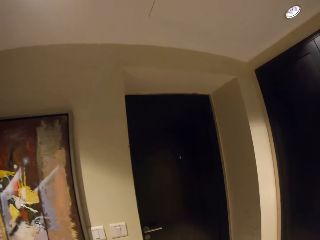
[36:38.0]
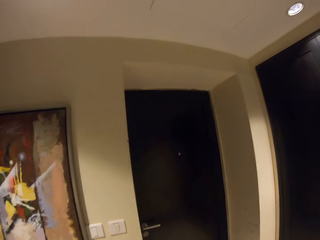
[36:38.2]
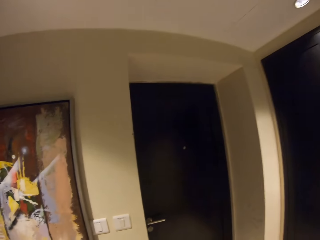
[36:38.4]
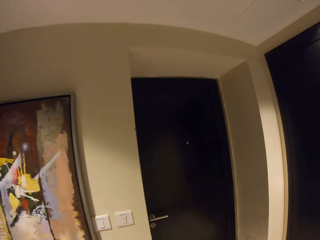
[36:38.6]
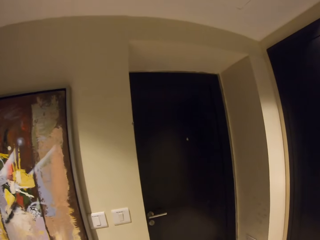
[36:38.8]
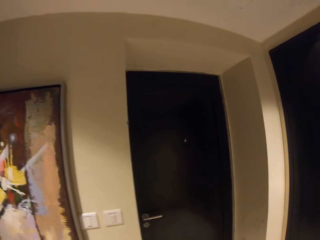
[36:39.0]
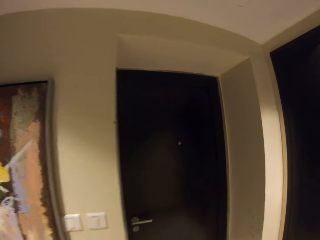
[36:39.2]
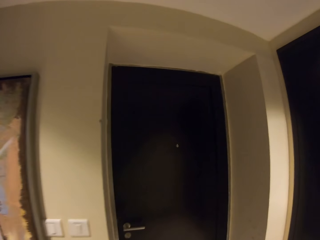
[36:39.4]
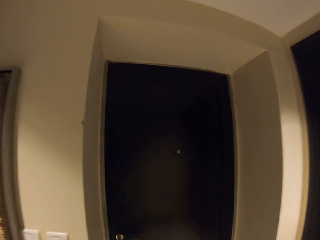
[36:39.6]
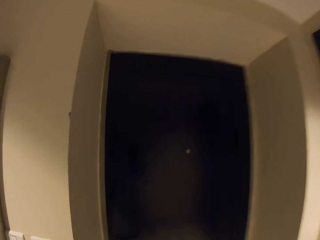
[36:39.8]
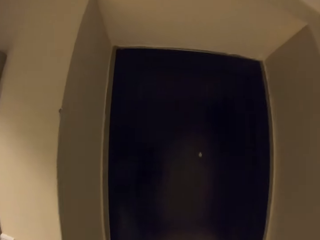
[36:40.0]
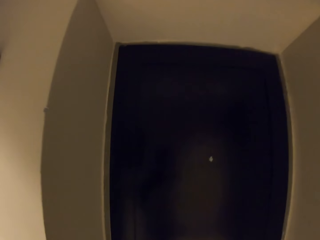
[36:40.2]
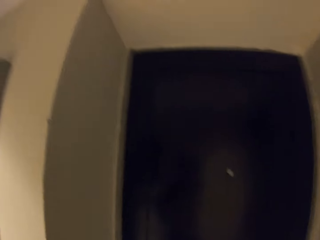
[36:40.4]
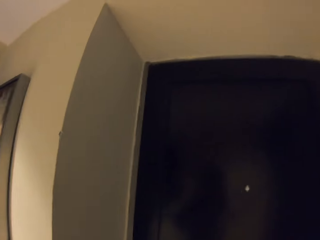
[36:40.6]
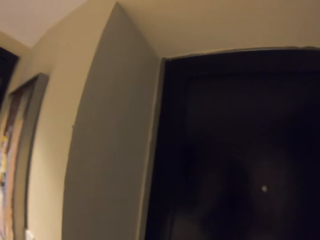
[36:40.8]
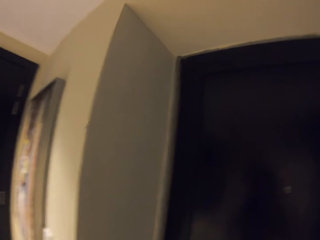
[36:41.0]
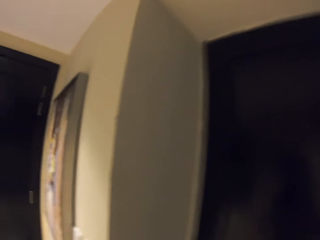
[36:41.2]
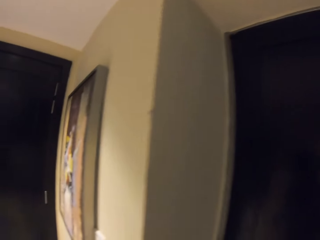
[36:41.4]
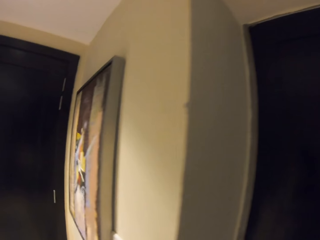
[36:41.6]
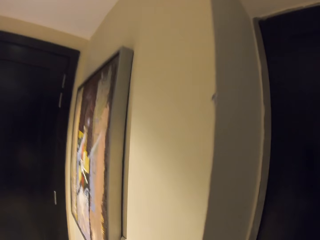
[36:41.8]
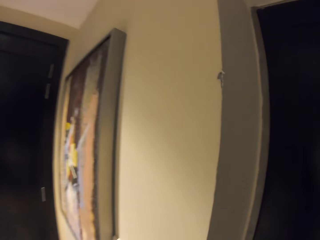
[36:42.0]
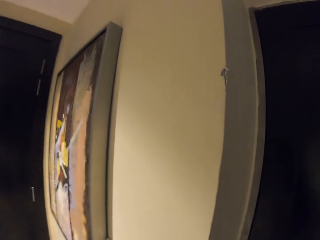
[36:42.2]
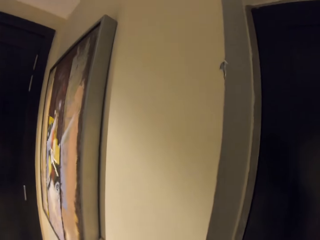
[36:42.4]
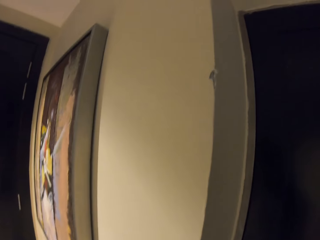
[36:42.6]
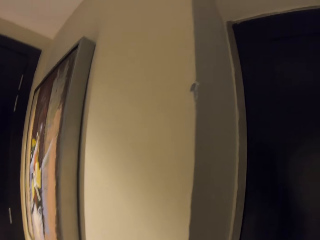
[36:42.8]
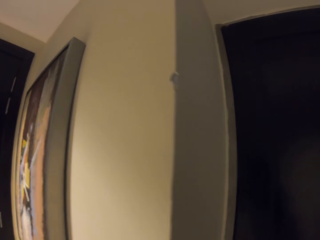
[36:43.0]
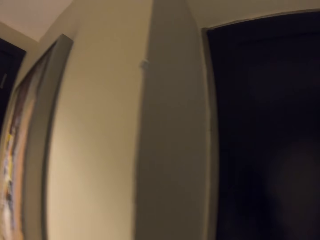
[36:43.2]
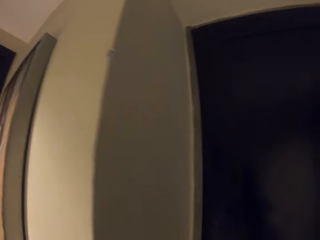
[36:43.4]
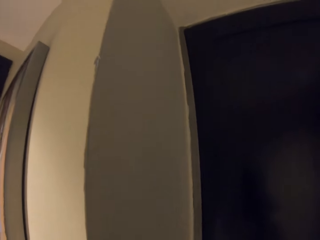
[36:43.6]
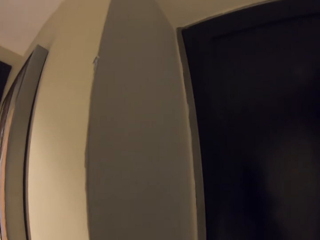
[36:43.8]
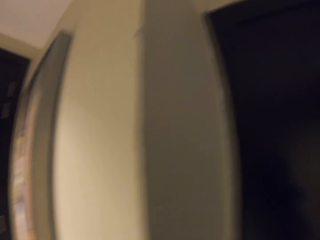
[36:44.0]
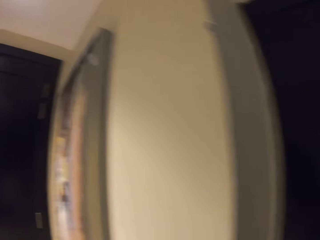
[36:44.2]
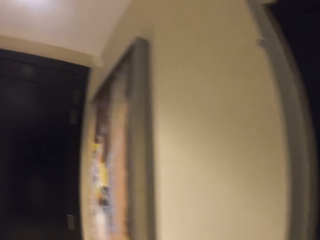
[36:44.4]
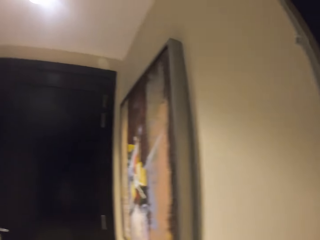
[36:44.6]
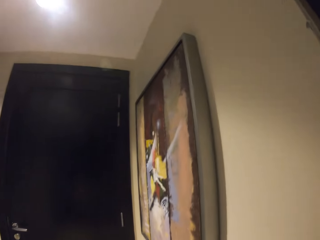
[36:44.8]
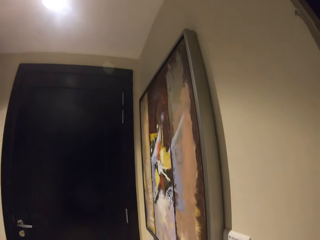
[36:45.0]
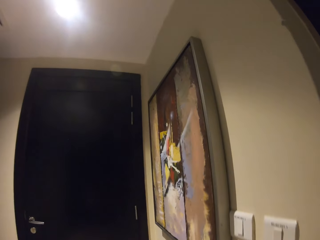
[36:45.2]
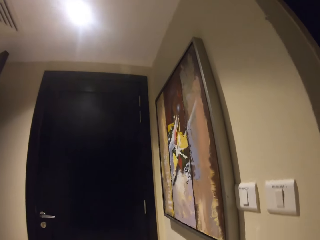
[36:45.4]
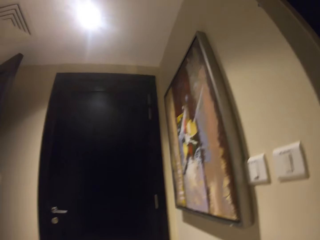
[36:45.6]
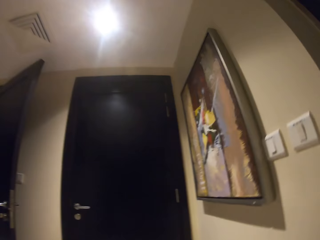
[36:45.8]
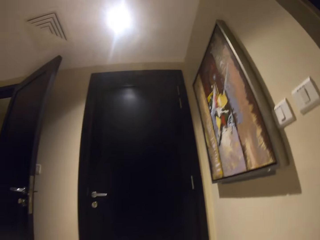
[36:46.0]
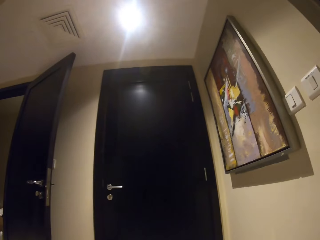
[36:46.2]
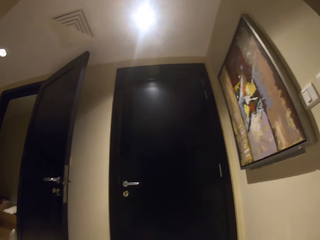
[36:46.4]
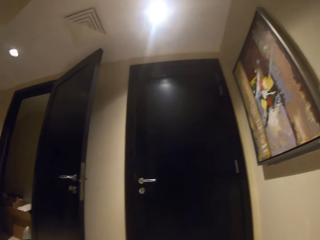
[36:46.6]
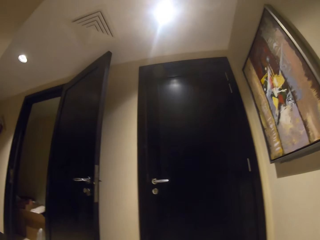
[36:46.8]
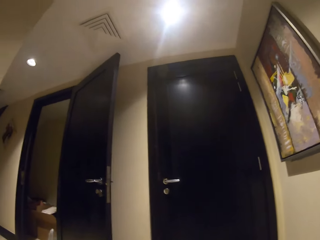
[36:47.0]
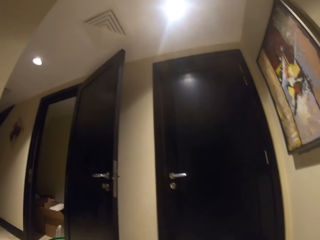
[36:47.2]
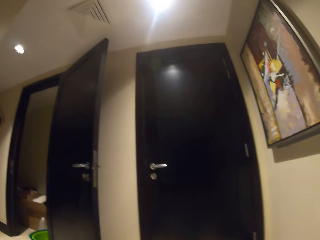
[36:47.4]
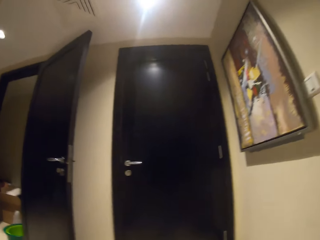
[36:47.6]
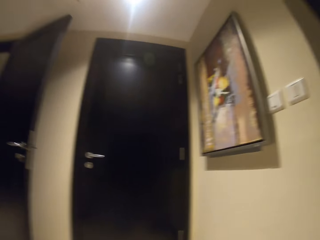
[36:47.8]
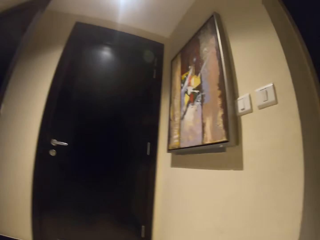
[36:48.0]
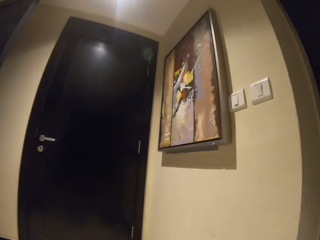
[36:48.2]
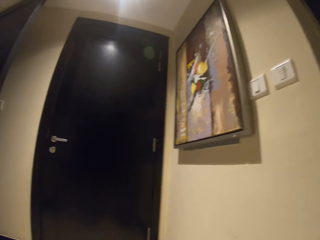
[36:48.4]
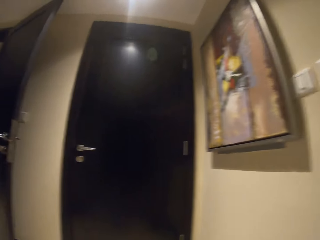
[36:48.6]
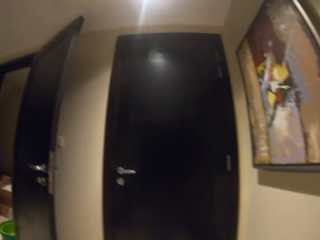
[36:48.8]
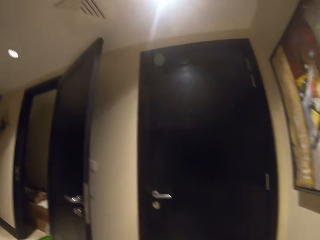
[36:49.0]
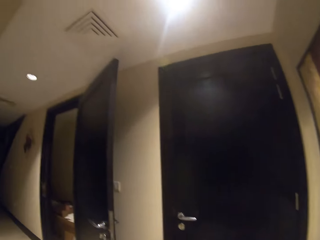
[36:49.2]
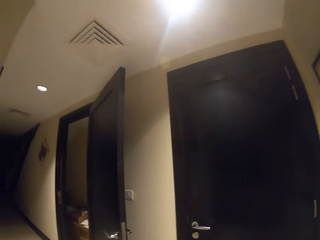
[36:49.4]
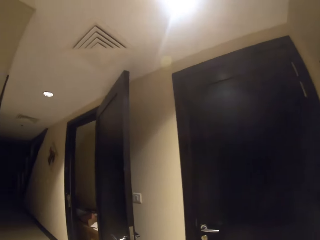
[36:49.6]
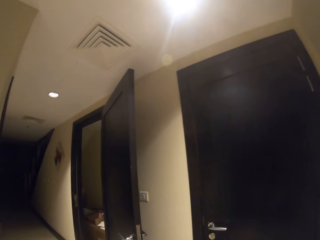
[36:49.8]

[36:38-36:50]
The camera wearer stops. They look around.

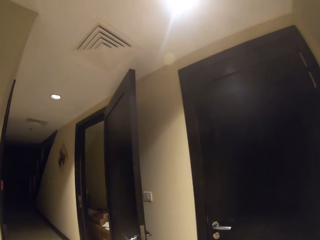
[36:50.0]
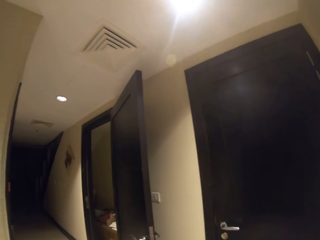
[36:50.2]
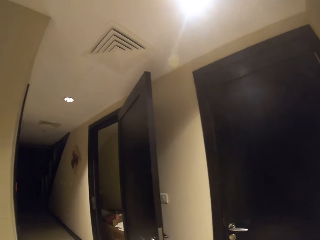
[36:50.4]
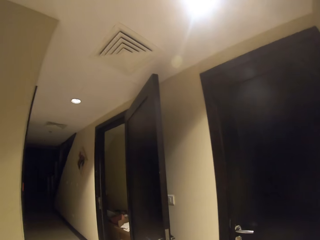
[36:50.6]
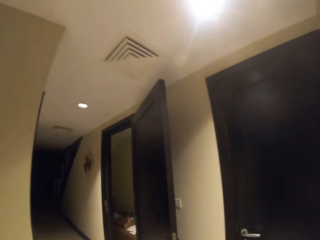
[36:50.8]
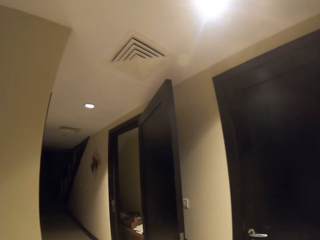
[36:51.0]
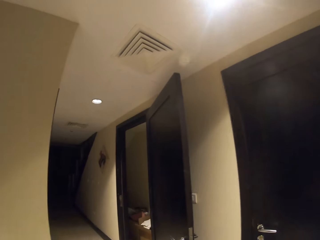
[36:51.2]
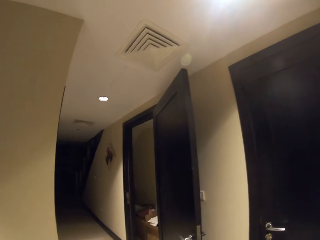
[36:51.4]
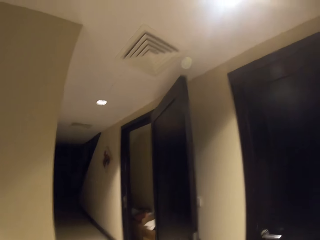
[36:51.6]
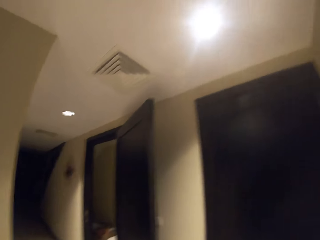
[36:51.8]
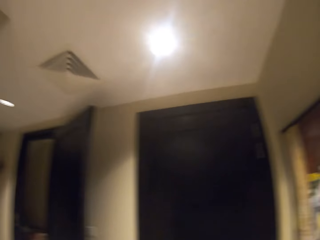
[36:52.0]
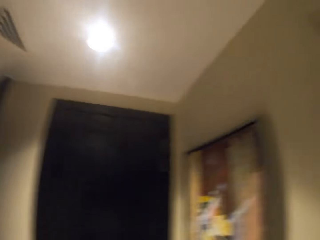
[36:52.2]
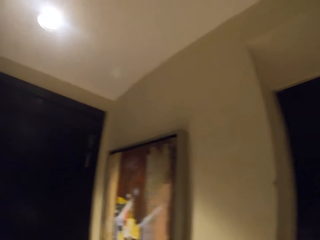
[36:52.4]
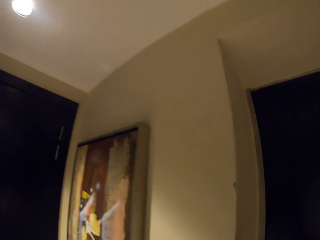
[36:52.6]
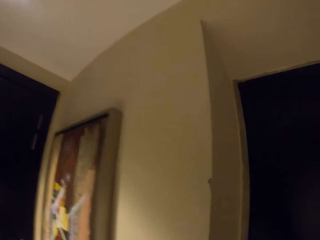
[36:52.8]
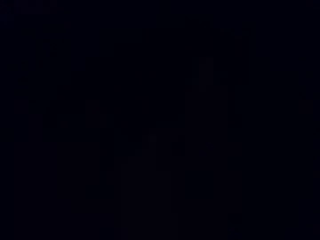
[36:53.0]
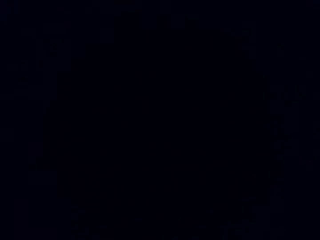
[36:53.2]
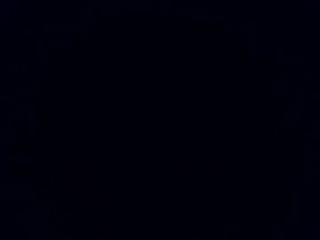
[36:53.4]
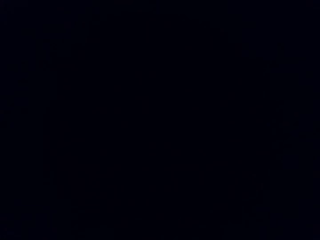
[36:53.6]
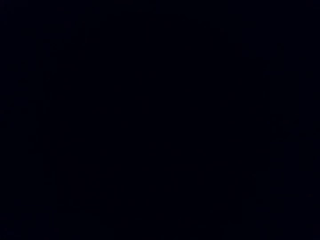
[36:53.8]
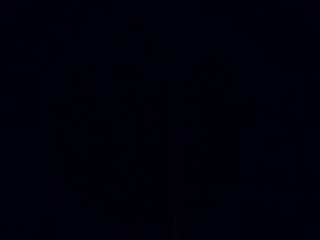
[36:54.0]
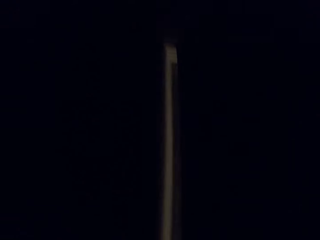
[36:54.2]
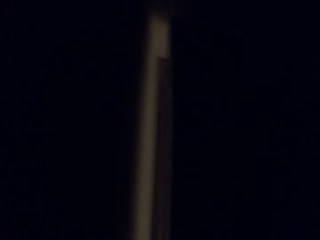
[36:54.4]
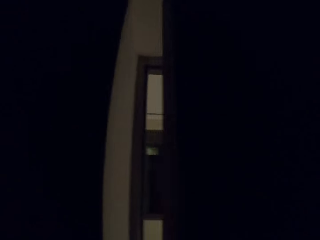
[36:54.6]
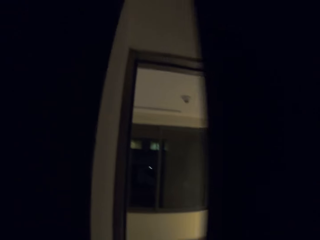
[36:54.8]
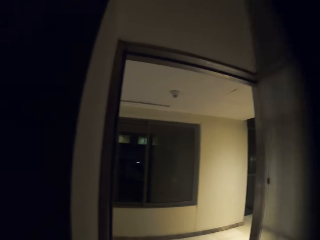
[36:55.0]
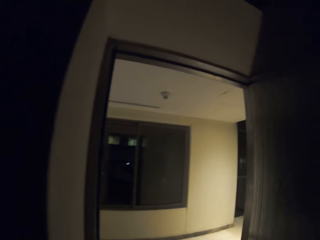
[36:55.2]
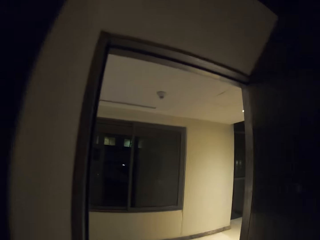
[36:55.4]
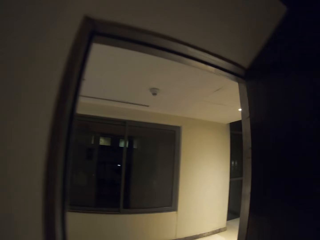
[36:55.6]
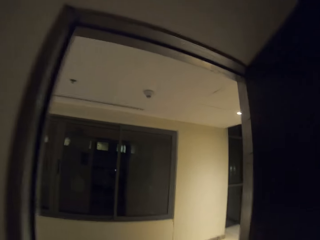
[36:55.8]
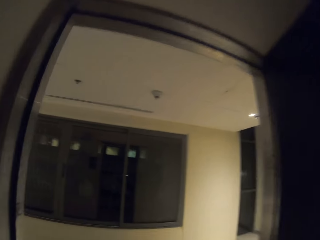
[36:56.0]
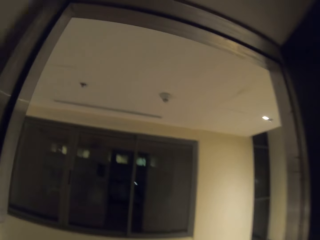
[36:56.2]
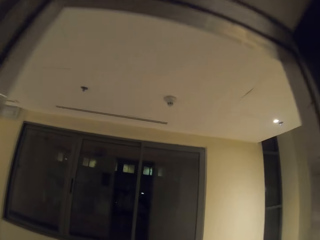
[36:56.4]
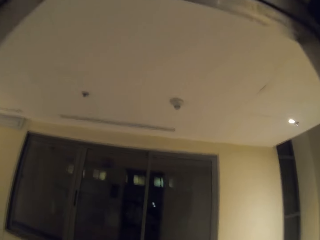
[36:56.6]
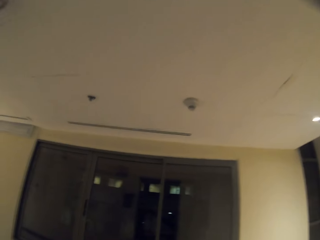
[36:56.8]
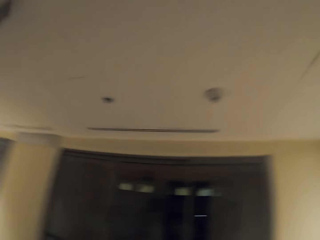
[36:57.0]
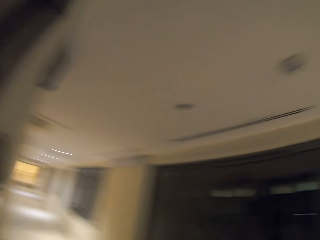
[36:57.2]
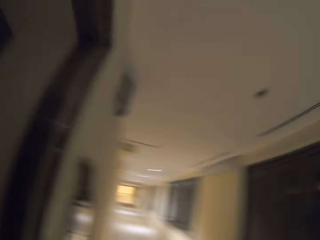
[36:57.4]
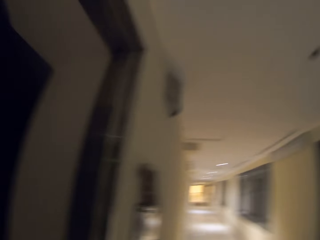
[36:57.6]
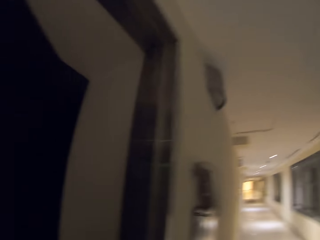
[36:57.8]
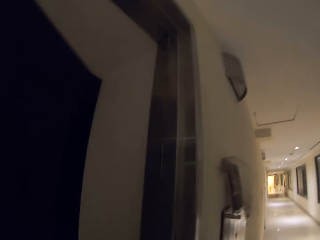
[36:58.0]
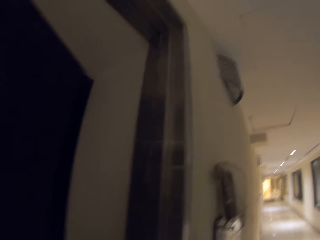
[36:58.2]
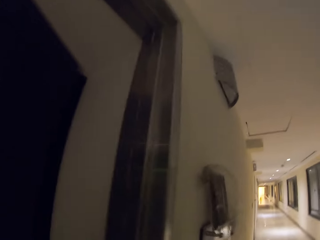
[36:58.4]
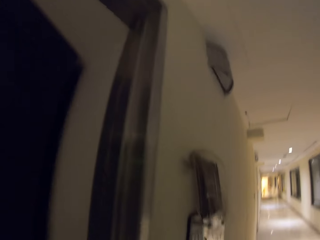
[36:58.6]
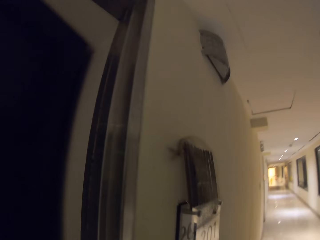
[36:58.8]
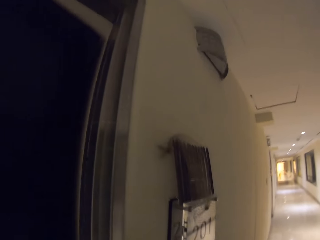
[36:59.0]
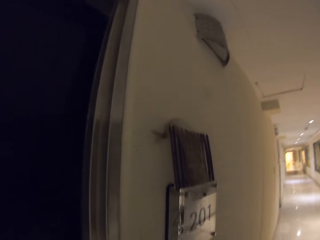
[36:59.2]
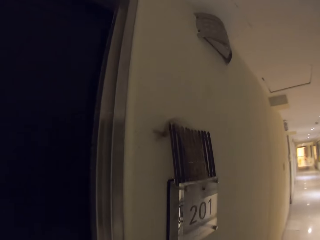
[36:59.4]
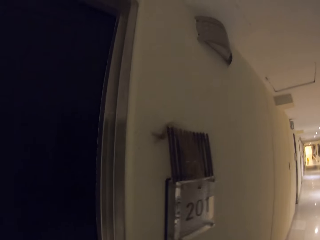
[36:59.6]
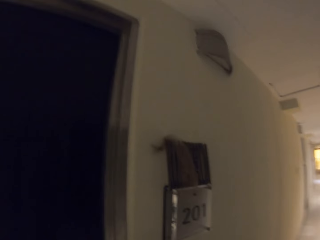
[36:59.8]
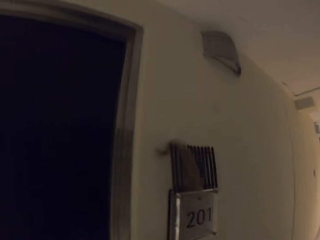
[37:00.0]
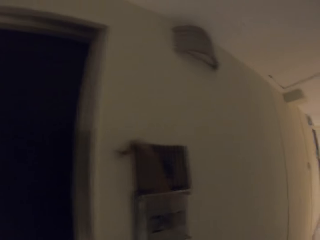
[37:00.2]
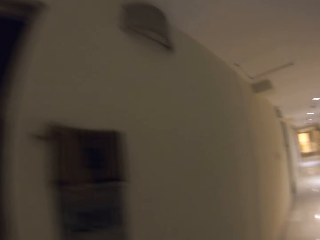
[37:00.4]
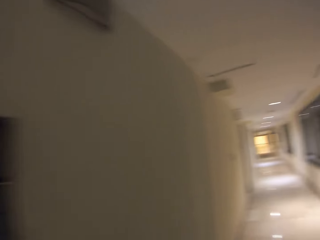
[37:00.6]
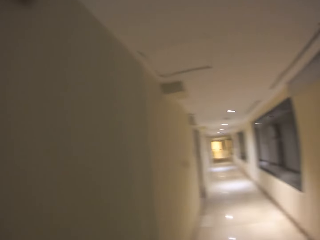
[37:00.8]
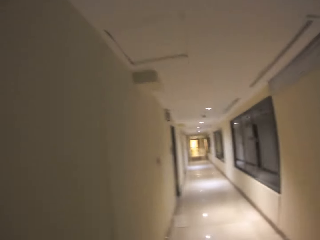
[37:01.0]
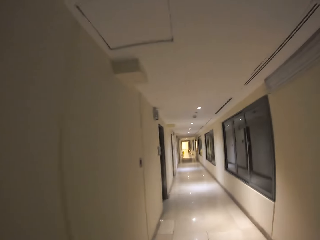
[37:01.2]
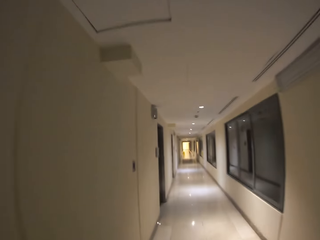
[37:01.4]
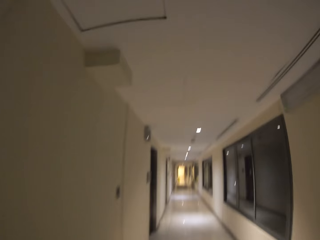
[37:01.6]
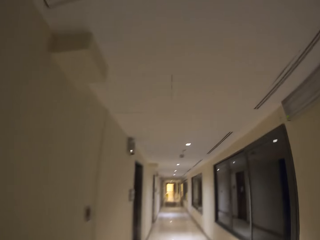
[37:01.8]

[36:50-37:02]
The camera wearer opens a door. They walk. They turn left. They close the door. They walk on the corridor.
